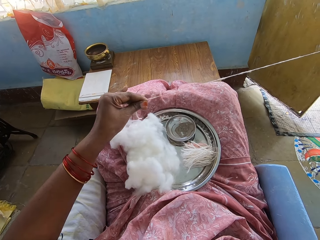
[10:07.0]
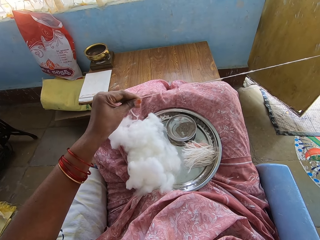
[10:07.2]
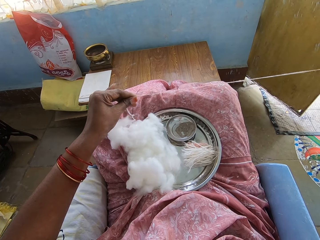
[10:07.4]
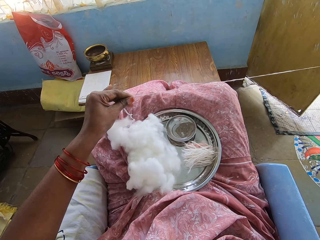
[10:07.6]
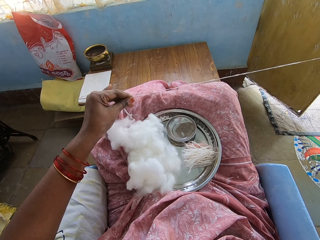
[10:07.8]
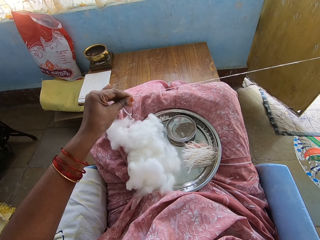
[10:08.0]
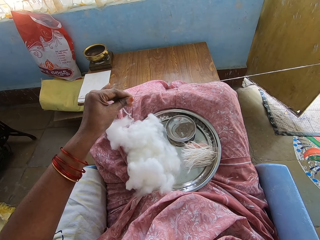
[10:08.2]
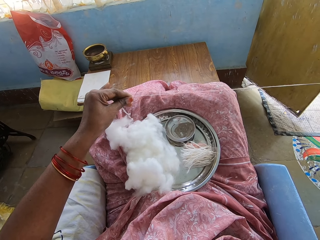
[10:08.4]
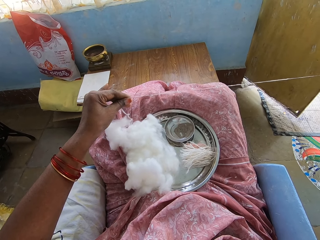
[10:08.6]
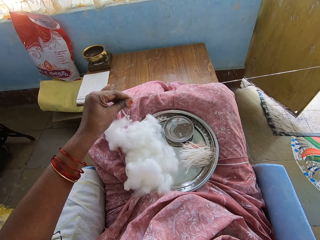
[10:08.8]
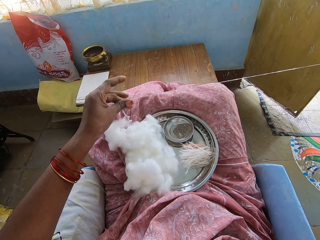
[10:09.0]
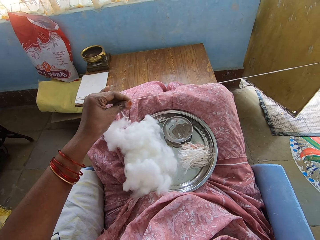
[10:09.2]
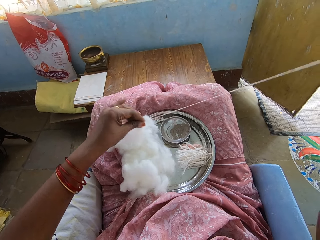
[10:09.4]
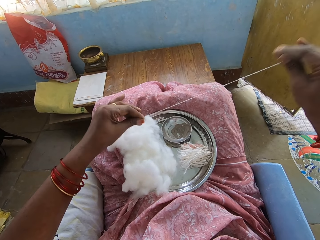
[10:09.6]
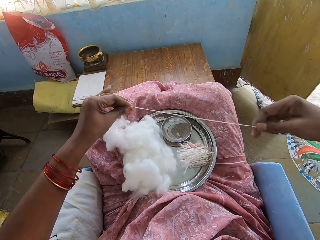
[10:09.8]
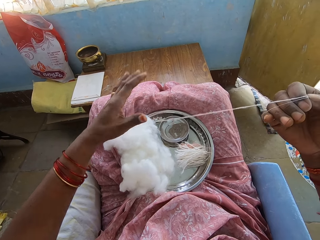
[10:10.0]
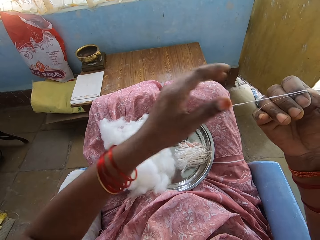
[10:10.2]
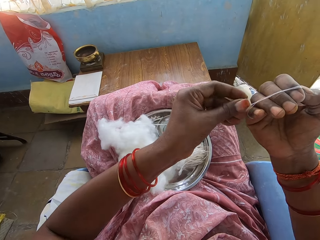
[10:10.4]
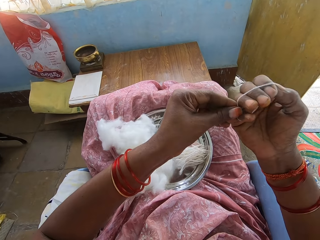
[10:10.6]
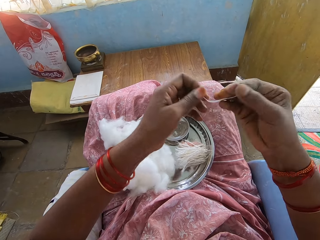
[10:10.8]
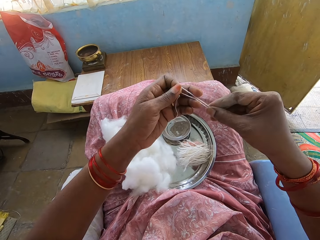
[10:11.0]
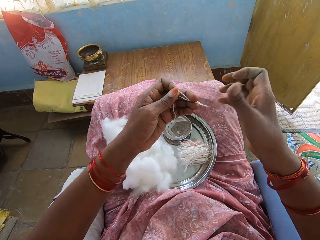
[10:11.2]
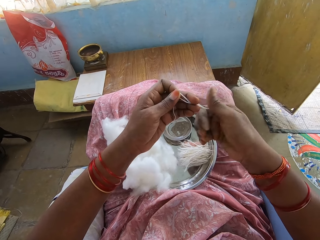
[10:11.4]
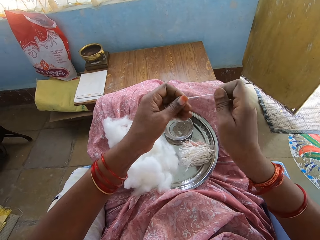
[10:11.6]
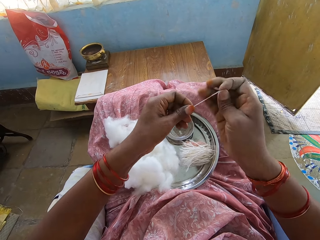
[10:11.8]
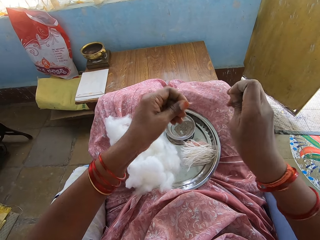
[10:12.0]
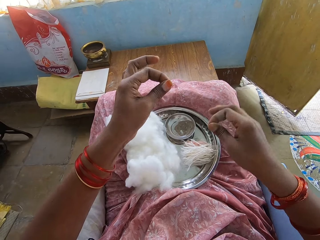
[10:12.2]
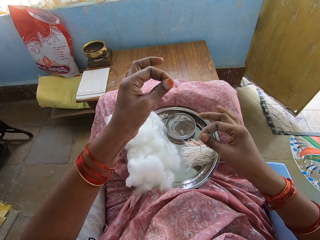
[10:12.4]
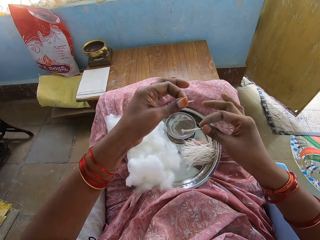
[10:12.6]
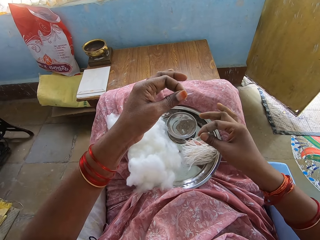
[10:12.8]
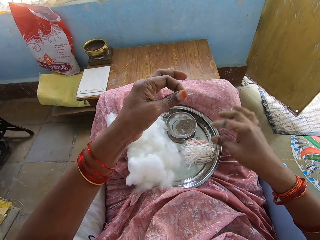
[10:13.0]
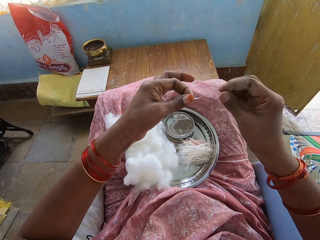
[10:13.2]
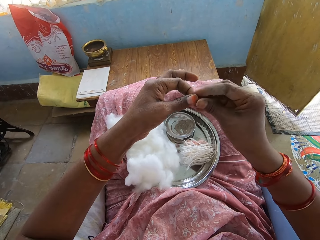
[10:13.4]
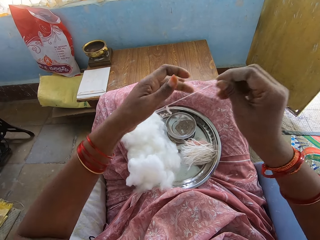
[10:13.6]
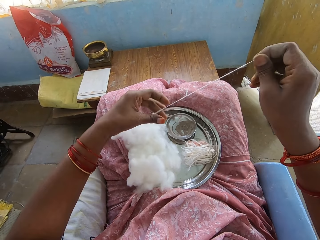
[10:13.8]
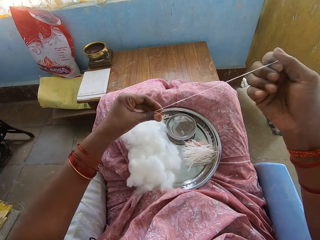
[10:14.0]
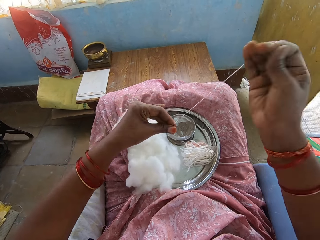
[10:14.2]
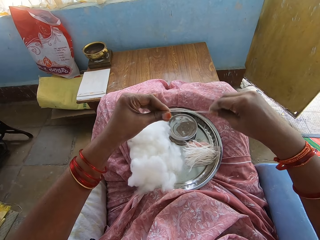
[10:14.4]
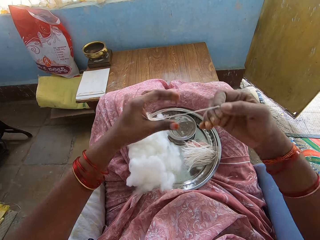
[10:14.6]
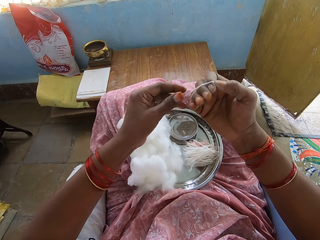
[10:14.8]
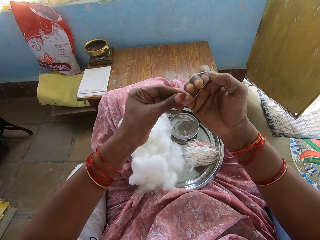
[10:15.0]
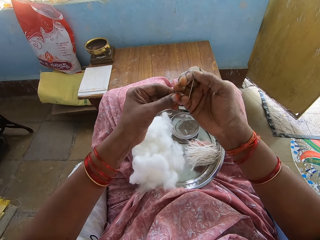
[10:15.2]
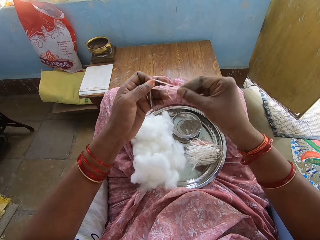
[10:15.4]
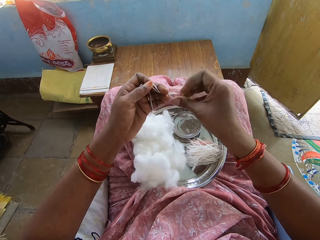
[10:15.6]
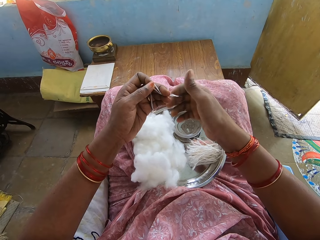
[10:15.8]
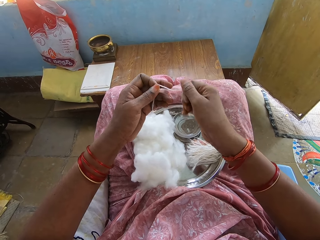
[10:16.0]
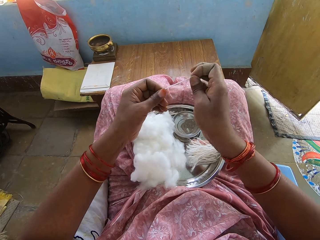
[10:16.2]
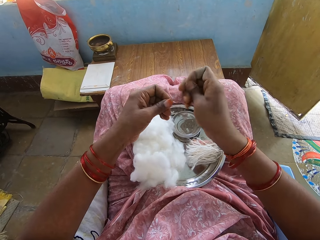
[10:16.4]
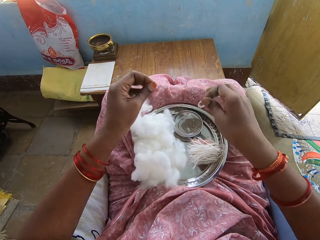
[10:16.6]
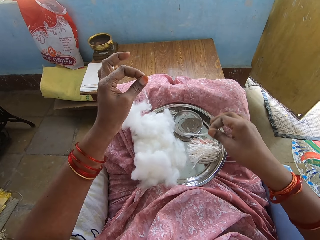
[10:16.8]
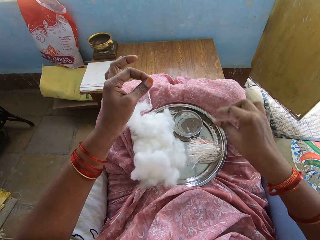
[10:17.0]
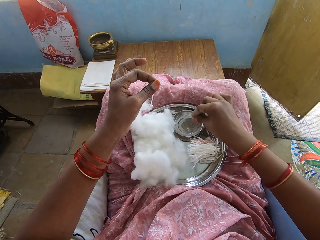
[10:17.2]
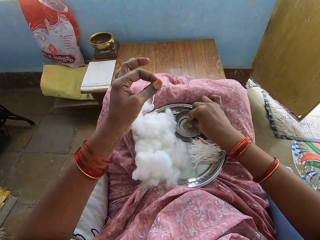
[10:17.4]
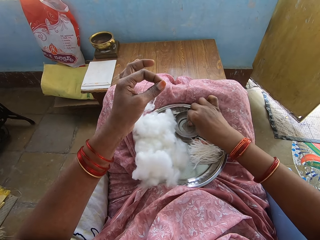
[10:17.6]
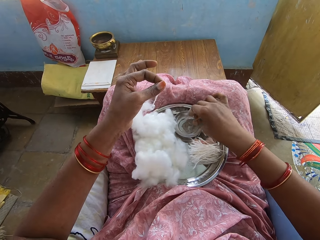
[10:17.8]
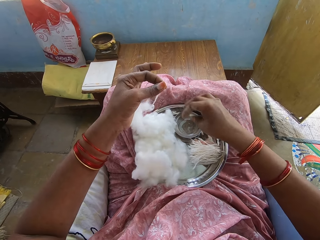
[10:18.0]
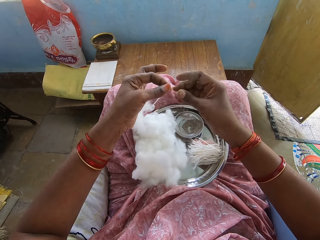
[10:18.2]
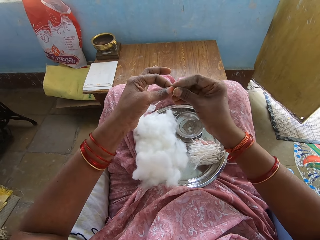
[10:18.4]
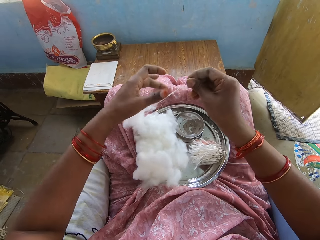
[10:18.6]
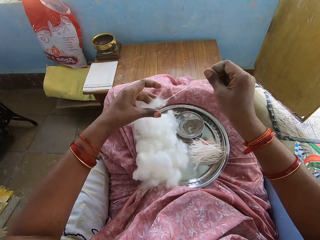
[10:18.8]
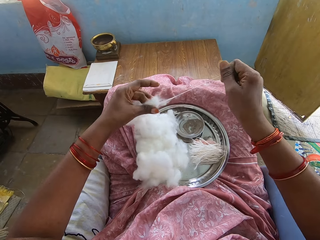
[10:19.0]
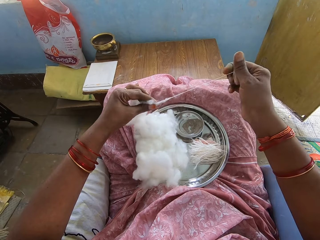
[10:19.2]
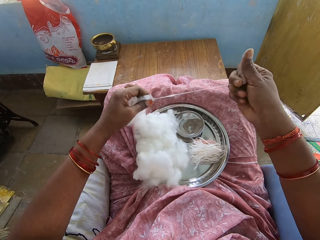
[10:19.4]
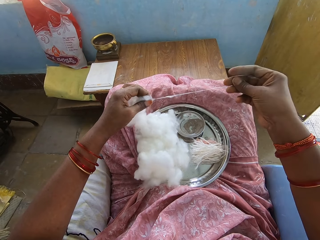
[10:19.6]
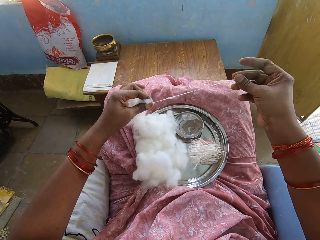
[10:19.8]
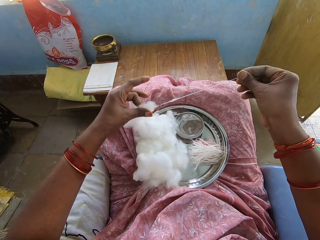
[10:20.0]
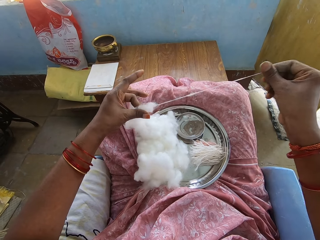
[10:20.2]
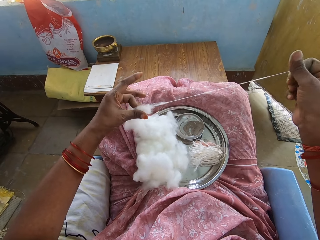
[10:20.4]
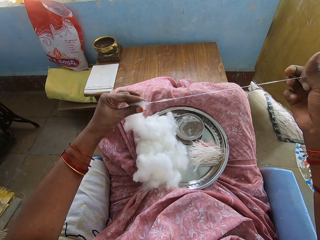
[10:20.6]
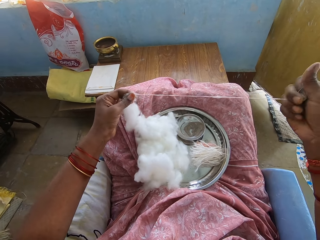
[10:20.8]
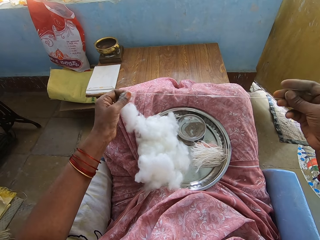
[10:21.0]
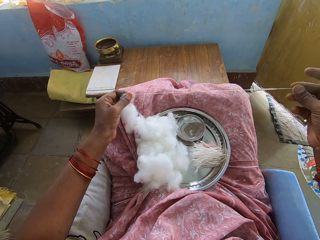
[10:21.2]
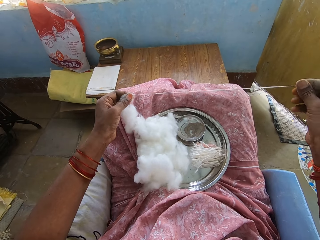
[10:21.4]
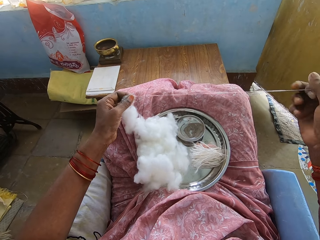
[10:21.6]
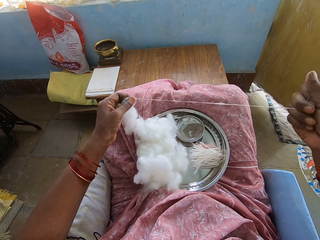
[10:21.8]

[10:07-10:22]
The camera wearer rolls the cotton wool on the hand. They remove the rolled part from the hand. They cut the cotton wool. They place the cotton wool on the tray. They pull the cotton into a thin layer. They roll the cotton wool on the hand. They remove the rolled part from the hand. They cut the cotton. They place the cotton wool on the tray. They pick up powder from the bowl. They pull the cotton into a thin layer.

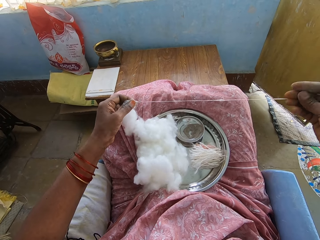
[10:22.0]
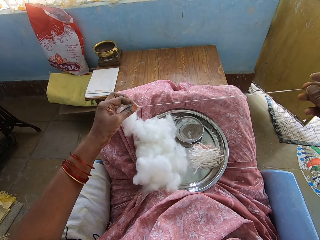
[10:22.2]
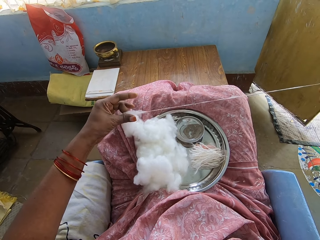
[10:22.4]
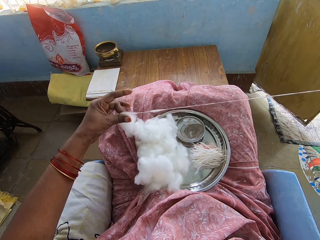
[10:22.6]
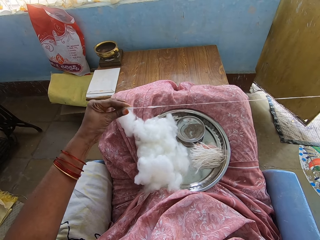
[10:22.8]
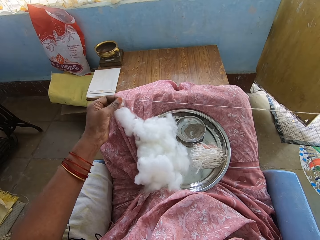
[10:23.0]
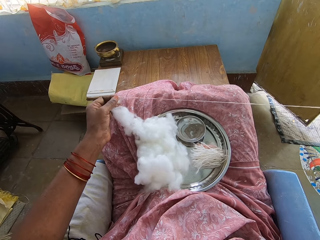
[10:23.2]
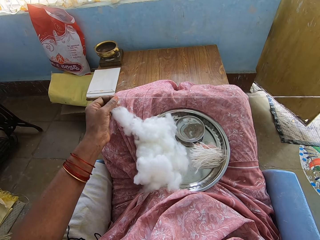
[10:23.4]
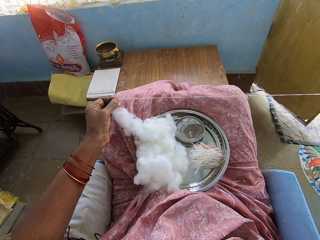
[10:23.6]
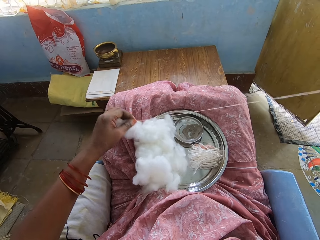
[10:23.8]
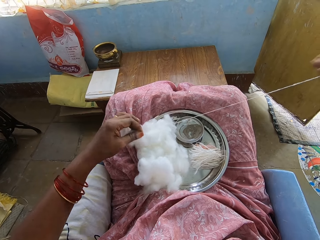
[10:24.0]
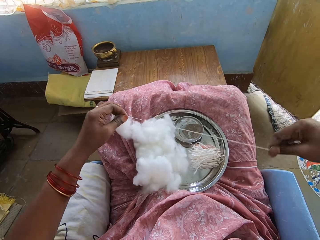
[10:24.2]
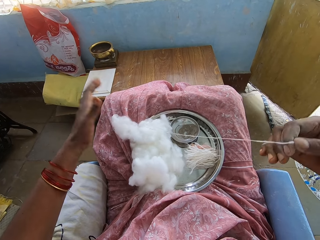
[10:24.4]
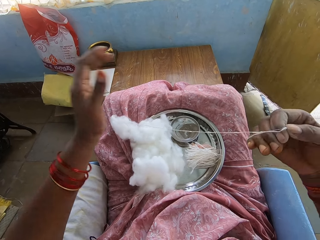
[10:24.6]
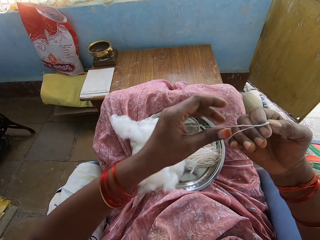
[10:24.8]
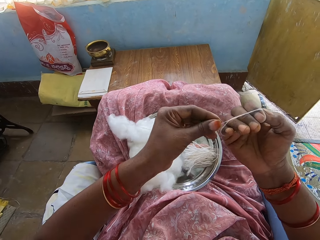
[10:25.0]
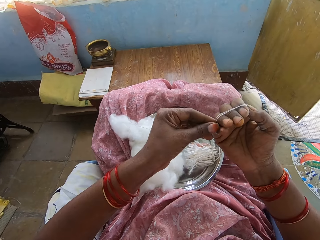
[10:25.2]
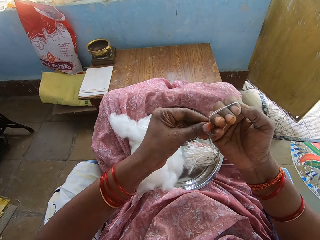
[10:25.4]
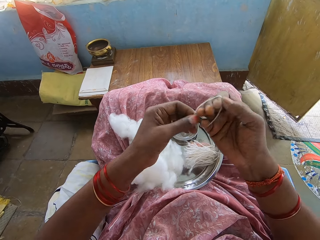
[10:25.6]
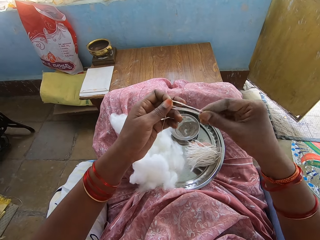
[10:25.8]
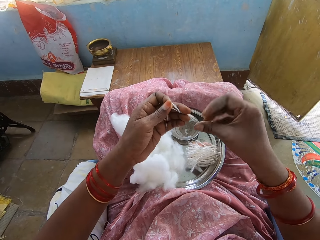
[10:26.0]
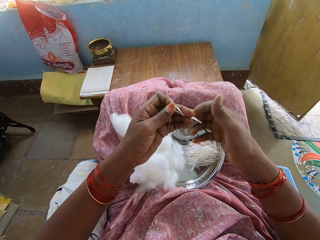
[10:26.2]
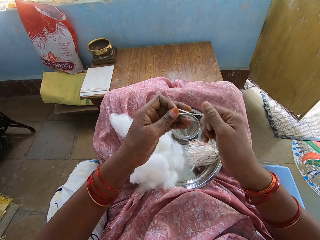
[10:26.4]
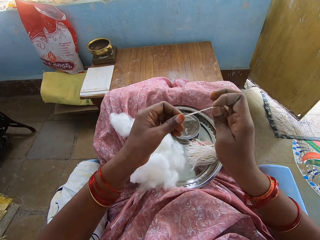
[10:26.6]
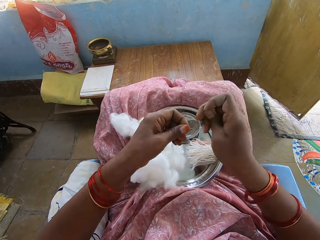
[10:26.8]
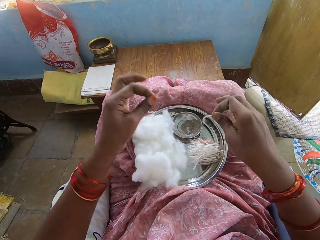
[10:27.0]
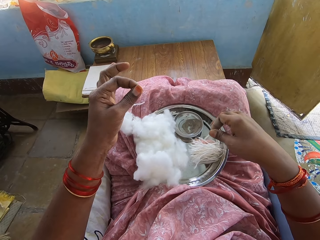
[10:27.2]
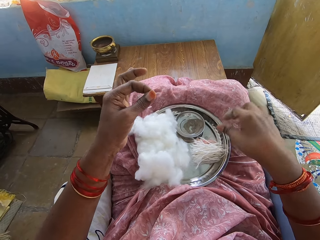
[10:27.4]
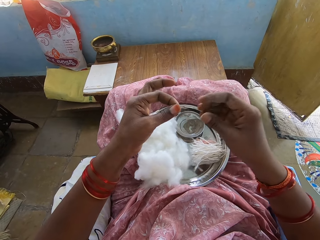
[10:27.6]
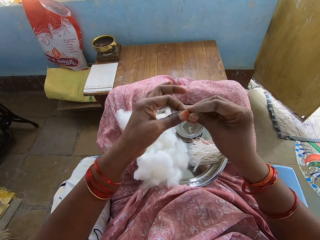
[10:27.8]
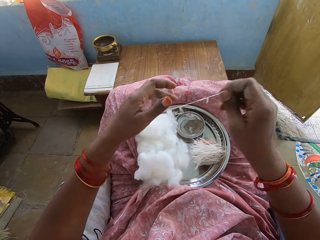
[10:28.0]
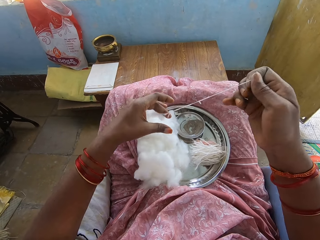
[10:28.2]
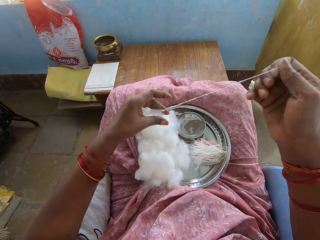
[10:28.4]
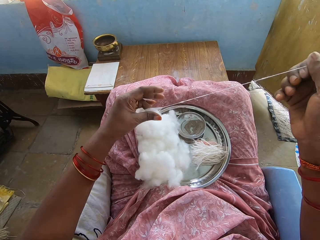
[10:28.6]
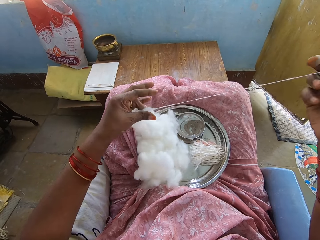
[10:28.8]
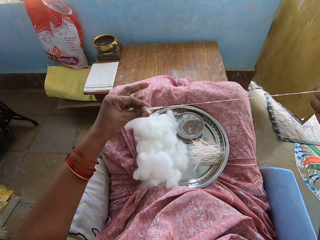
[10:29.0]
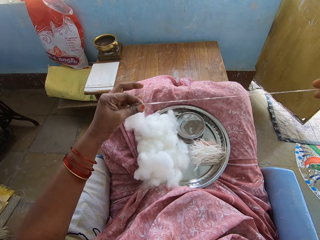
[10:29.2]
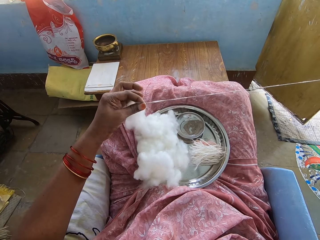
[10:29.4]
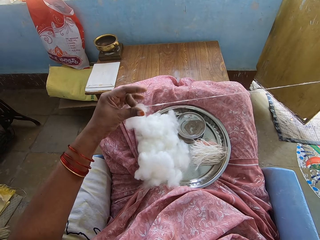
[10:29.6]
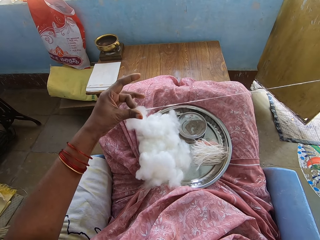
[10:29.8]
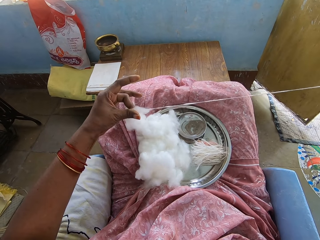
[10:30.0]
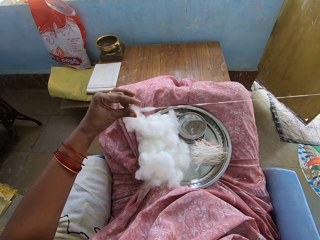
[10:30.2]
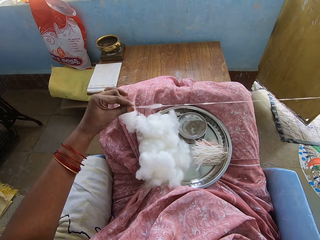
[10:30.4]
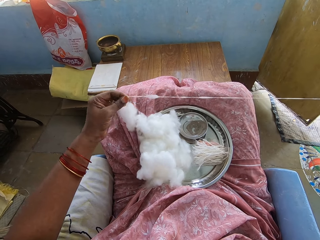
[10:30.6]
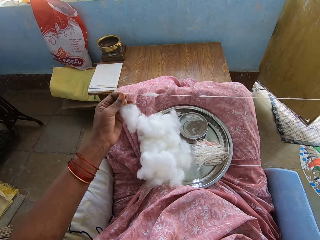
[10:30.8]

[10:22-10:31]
The camera wearer rolls the cotton wool on the hand. They remove the rolled part from the hand. They cut the cotton wool. They place the cotton wool on the tray. They pull the cotton into a thin layer.
